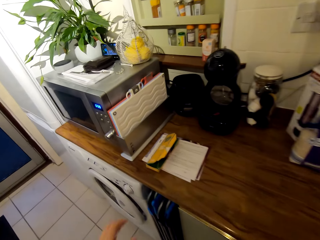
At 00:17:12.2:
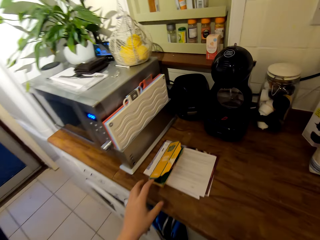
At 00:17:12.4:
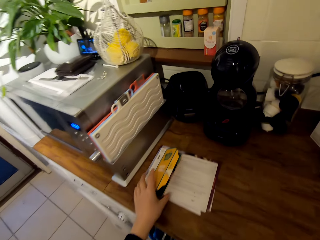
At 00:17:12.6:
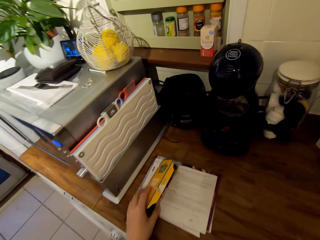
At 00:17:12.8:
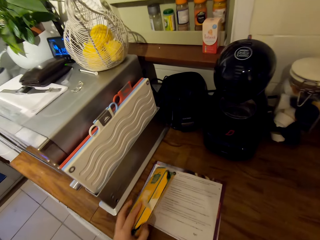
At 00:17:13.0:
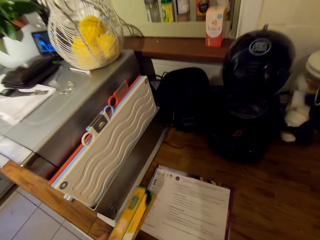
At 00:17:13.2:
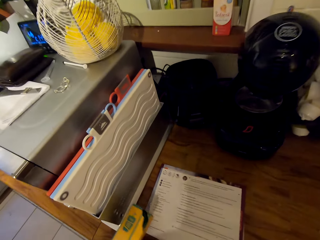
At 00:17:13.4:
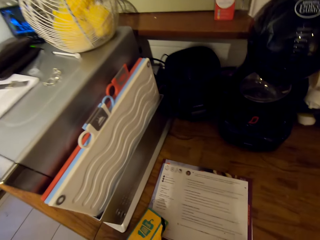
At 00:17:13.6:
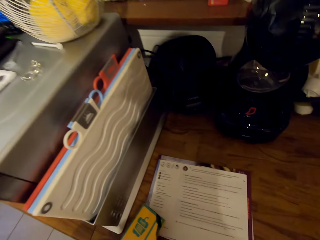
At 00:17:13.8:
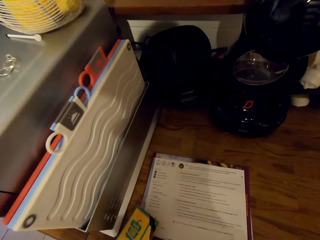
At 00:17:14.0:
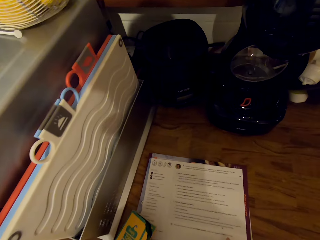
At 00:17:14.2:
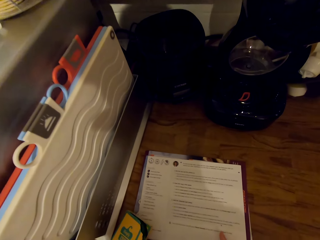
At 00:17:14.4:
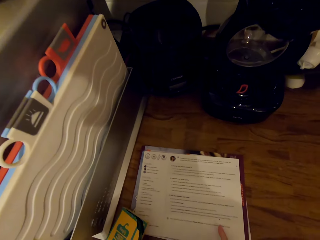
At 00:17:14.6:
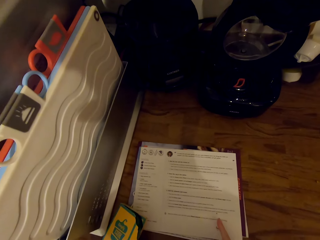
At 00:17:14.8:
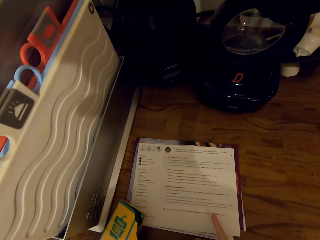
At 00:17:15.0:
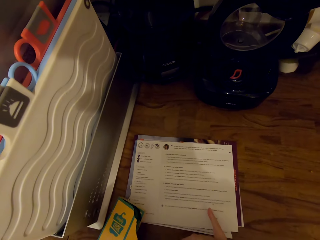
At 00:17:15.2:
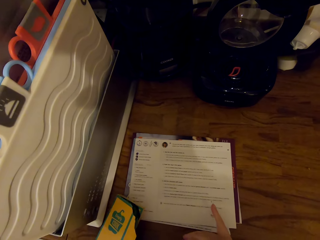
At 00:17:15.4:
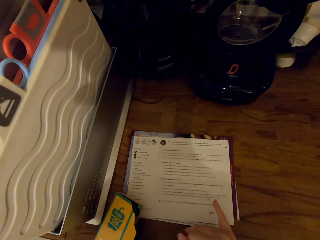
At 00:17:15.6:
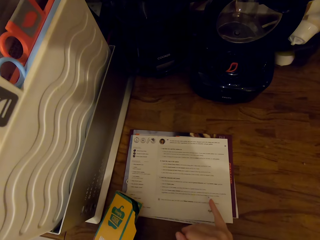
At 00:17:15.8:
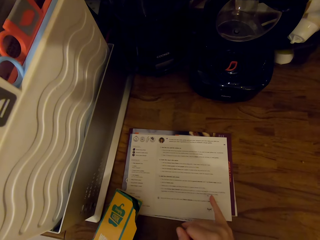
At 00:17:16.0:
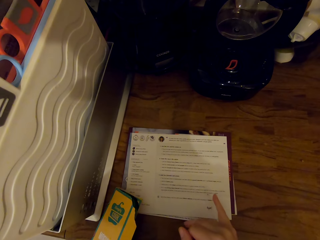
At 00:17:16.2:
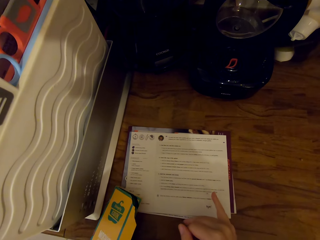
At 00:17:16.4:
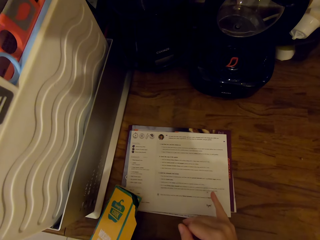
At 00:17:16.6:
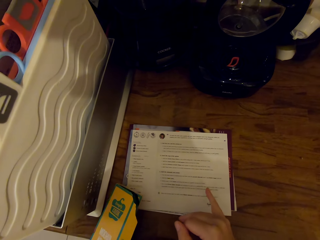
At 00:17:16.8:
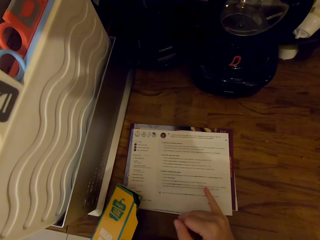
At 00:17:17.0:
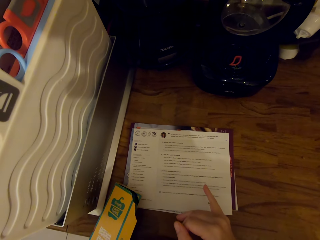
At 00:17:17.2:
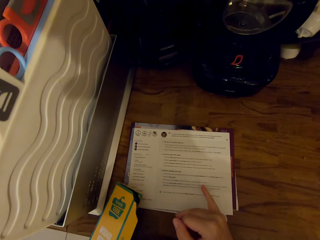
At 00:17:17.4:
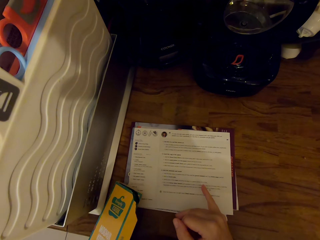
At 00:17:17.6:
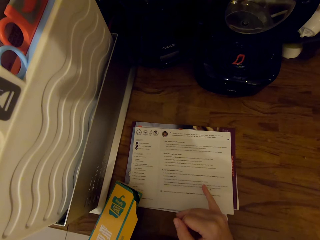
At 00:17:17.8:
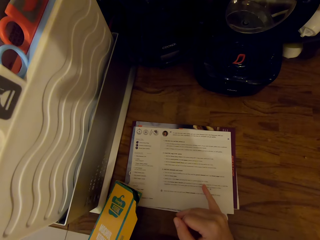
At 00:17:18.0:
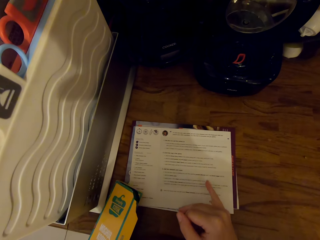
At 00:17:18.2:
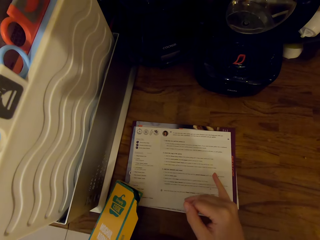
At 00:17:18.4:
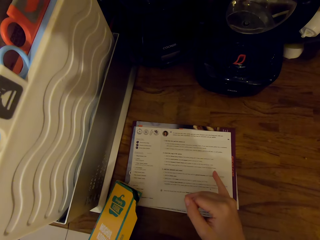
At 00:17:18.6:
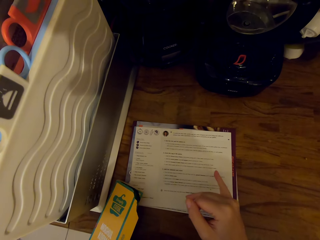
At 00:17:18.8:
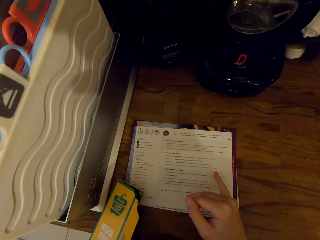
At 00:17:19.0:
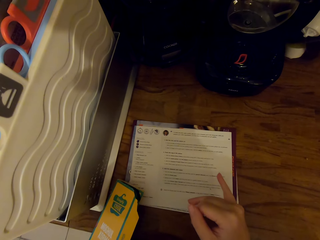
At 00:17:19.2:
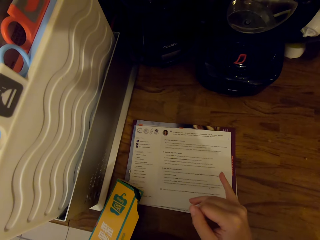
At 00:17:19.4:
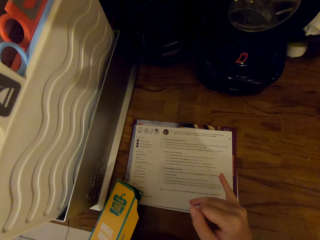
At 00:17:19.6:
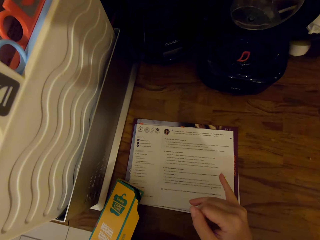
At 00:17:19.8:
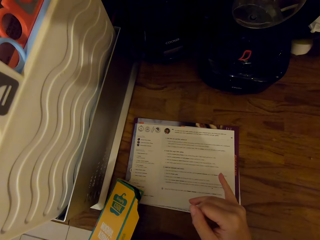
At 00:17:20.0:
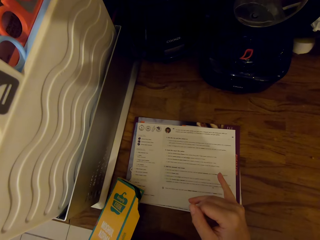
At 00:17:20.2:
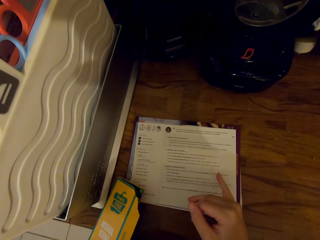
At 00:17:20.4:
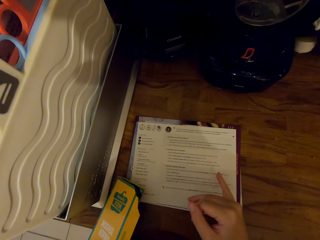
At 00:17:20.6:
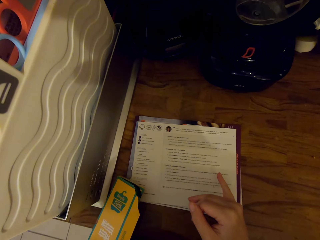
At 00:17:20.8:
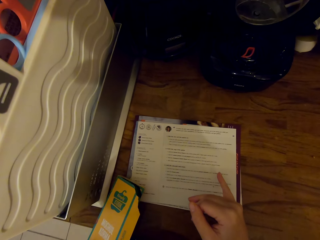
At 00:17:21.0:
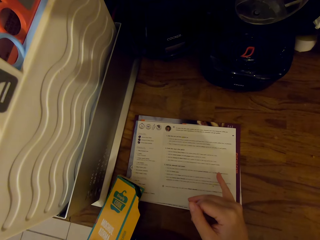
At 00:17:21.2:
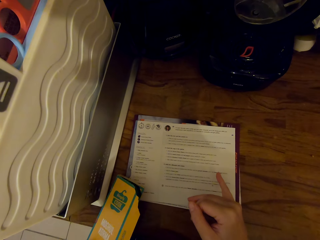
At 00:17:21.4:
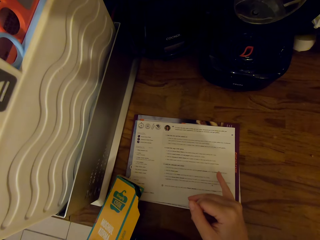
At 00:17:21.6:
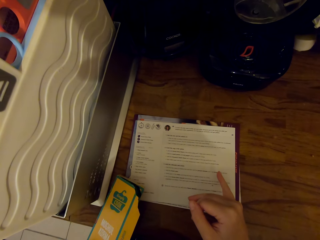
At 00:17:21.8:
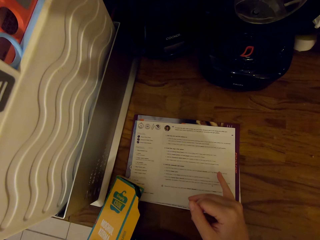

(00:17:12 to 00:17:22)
The camera wearer moves the box towards the microwave. They pick up the box of food color from the counter. They read the sheet of paper on the counter.

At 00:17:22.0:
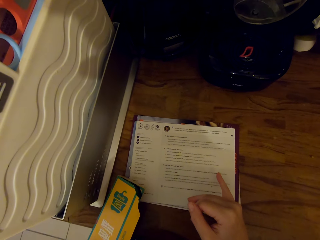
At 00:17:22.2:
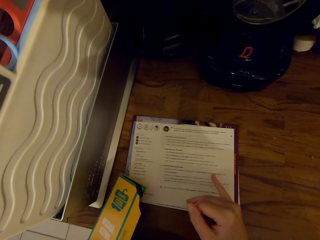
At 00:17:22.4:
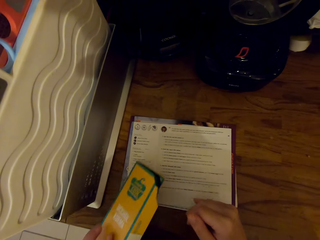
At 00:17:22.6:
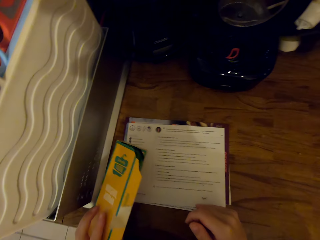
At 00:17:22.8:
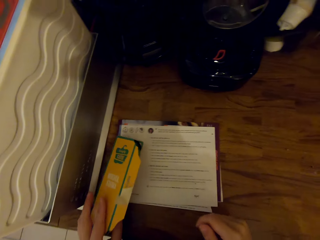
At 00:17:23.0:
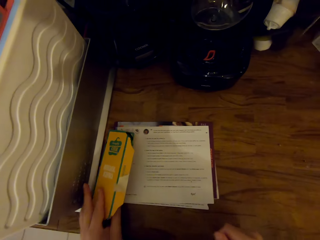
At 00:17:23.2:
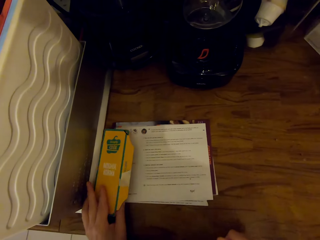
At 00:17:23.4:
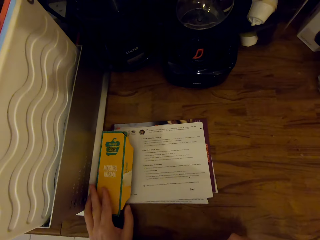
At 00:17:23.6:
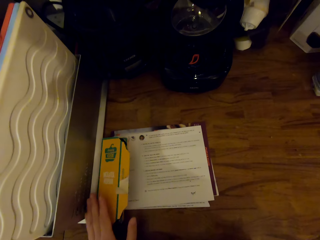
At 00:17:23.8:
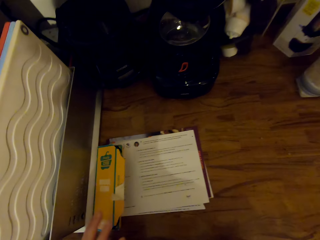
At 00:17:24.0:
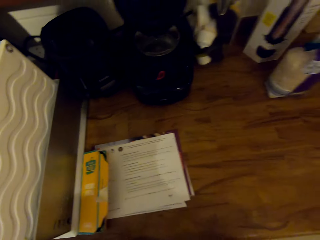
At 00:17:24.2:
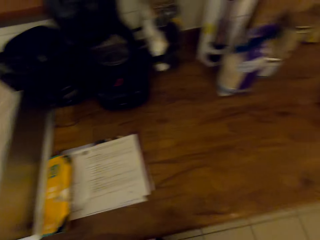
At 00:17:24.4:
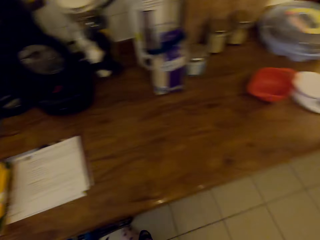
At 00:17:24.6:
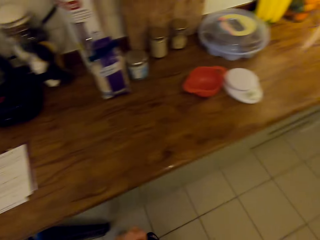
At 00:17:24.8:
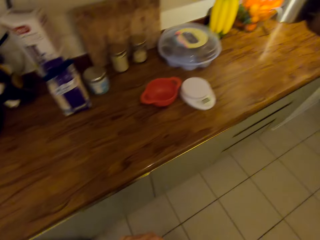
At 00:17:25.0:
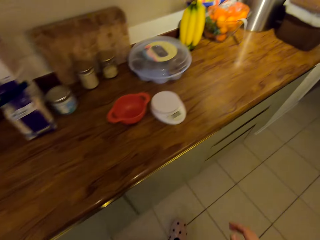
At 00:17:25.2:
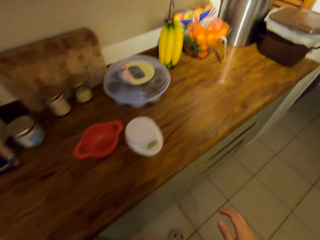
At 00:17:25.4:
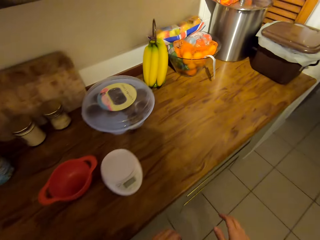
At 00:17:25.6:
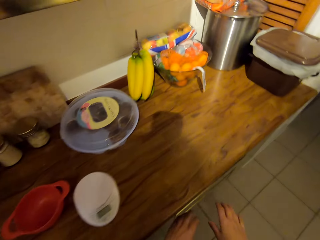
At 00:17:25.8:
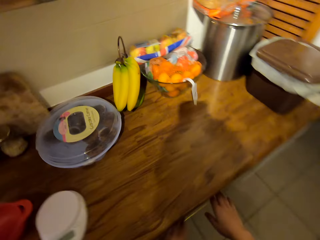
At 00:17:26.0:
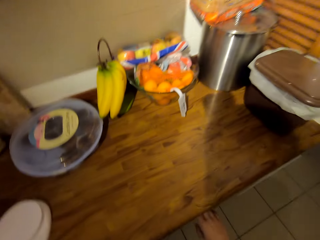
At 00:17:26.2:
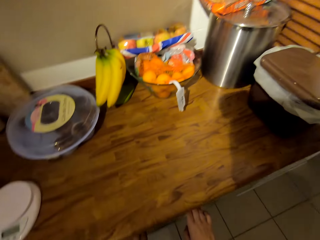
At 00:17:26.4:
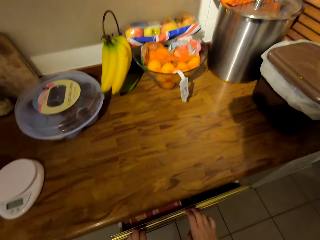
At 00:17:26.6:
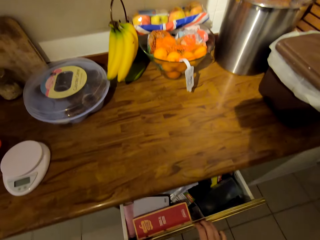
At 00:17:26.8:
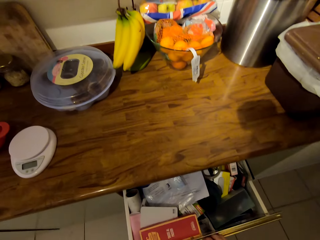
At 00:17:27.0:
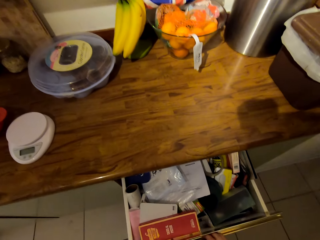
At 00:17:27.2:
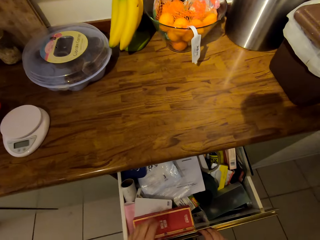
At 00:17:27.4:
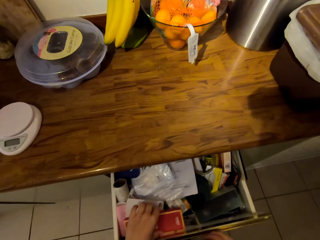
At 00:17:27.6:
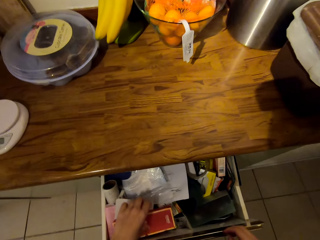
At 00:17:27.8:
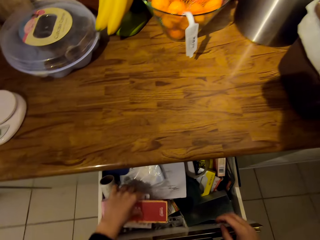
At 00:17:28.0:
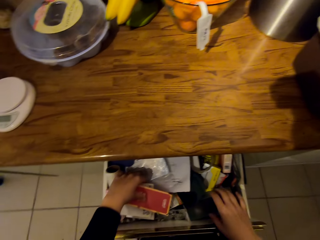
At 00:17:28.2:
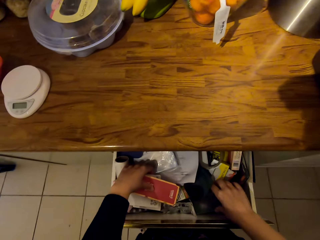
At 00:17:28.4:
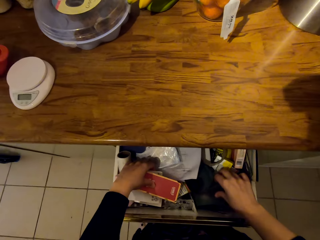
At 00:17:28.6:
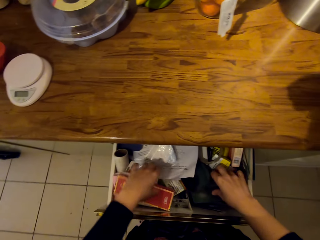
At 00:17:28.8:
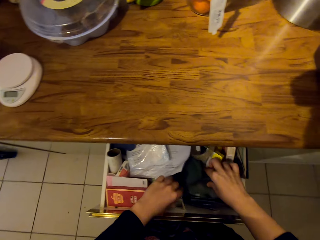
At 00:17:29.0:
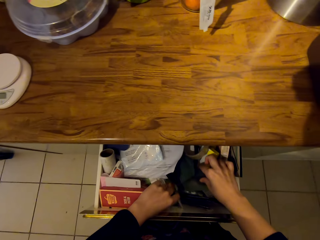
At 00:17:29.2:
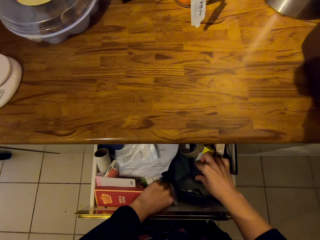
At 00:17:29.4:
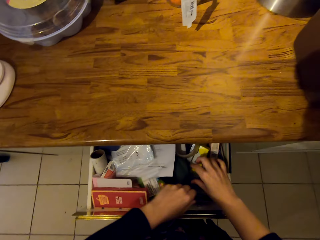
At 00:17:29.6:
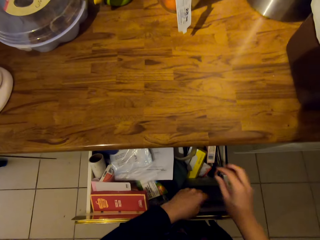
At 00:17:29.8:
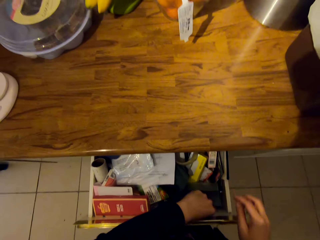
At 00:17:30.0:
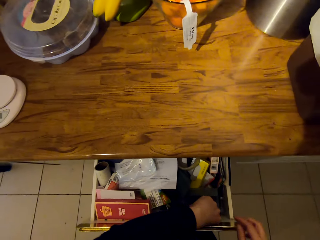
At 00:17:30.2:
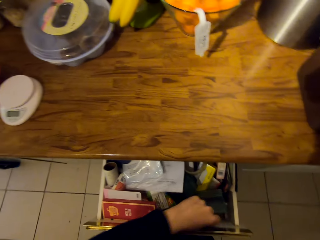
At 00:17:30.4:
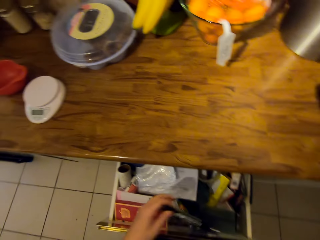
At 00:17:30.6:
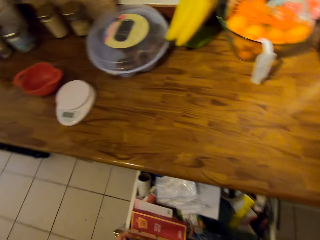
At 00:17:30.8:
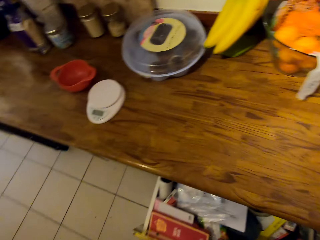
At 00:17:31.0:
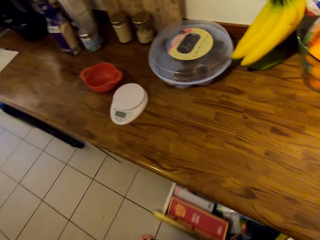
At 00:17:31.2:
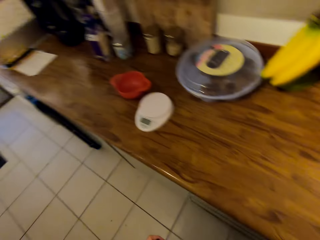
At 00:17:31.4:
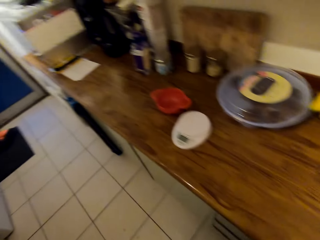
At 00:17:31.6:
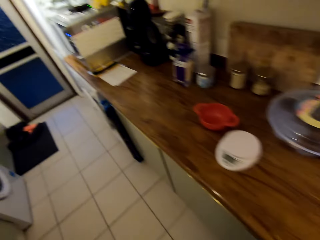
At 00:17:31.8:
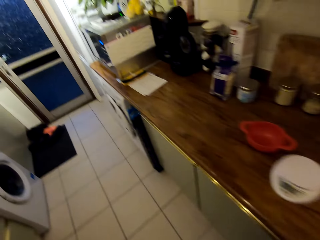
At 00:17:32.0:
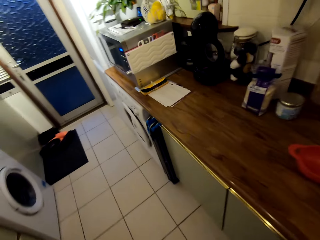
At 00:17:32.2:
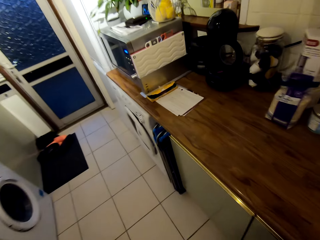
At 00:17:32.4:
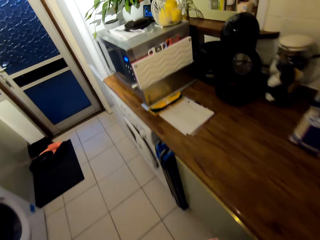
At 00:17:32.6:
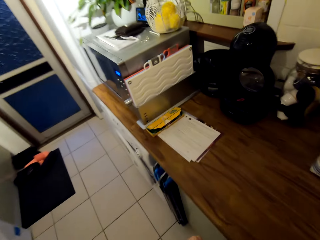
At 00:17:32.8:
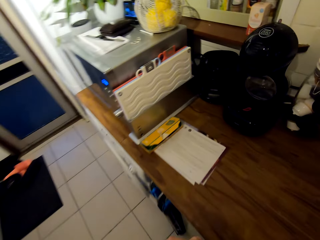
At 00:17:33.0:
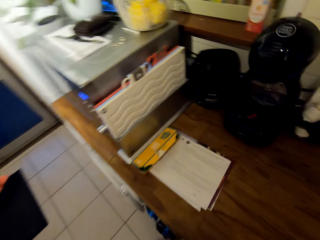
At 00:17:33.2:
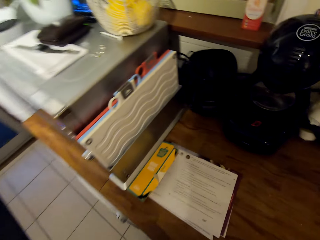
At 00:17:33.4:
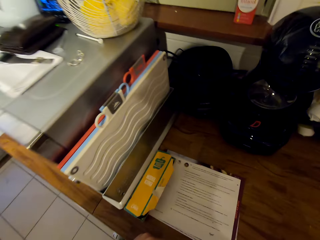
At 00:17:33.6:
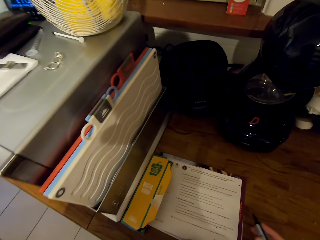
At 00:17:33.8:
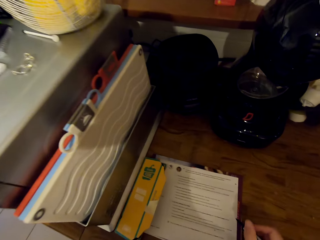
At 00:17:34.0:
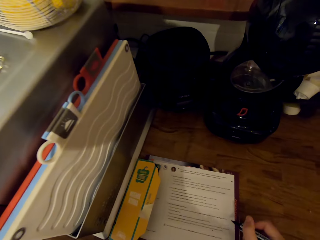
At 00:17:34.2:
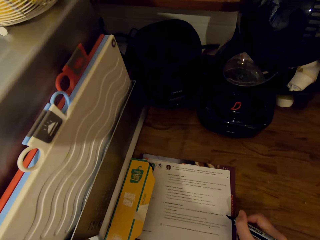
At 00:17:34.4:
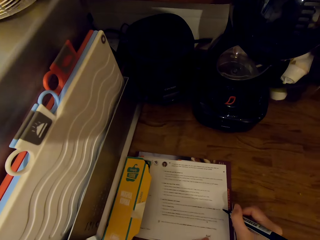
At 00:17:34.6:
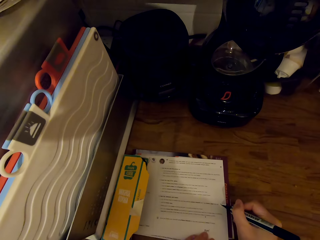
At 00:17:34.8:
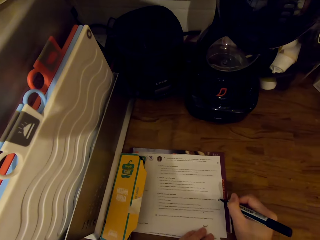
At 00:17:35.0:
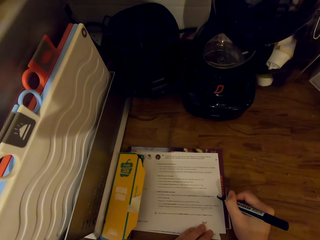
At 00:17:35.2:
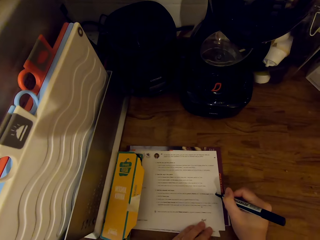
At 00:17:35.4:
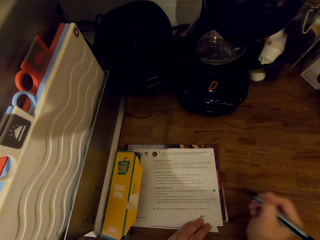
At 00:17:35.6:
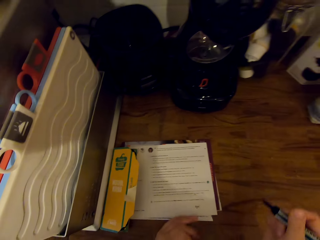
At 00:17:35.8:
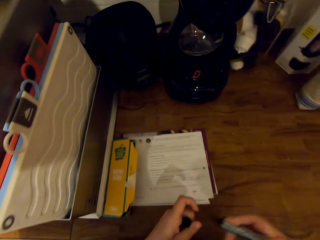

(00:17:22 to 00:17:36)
The camera wearer places the box on the sheet of paper. They walk towards the trash can. They turn around the kitchen. They open the drawer, search in the drawer, and scatter the items in the drawer. They pick up the pen. They close the drawer. They walk towards the microwave. They read the sheet of paper and write on the sheet of paper with the pen.
